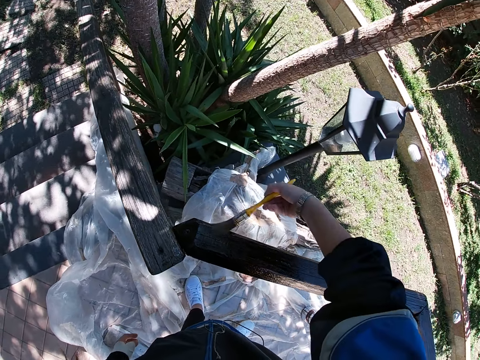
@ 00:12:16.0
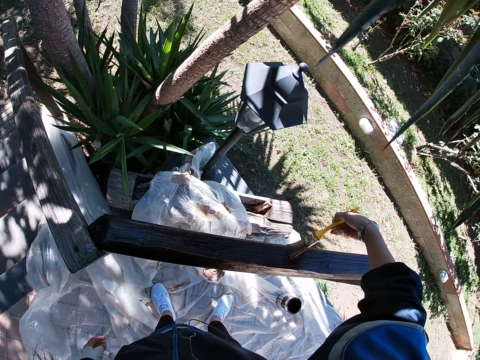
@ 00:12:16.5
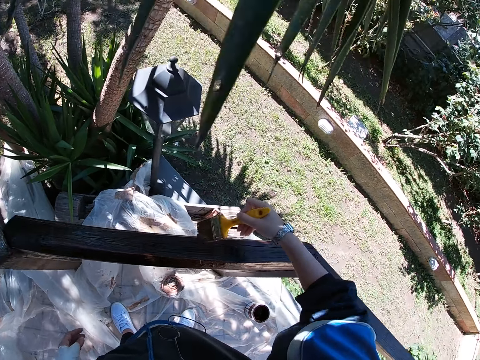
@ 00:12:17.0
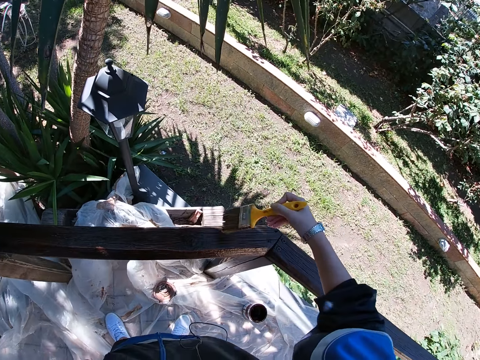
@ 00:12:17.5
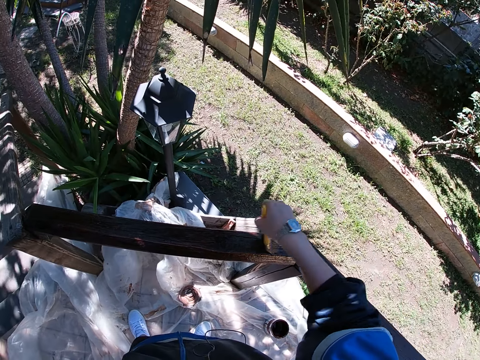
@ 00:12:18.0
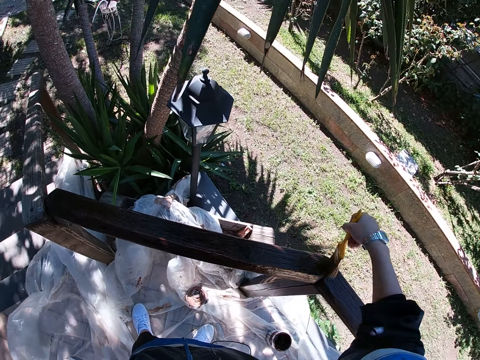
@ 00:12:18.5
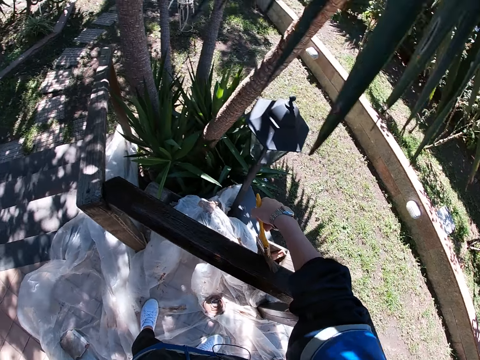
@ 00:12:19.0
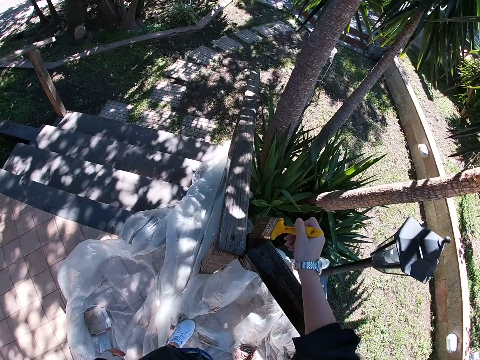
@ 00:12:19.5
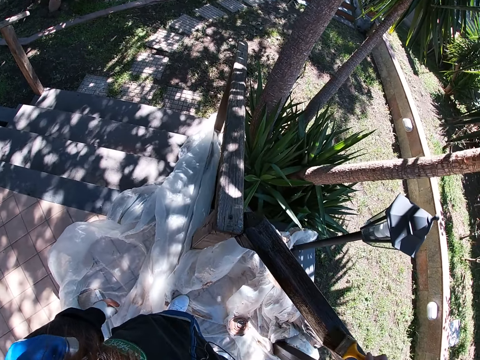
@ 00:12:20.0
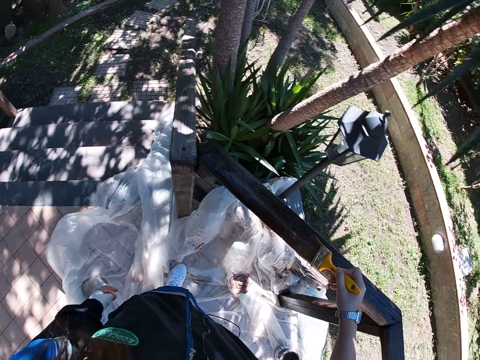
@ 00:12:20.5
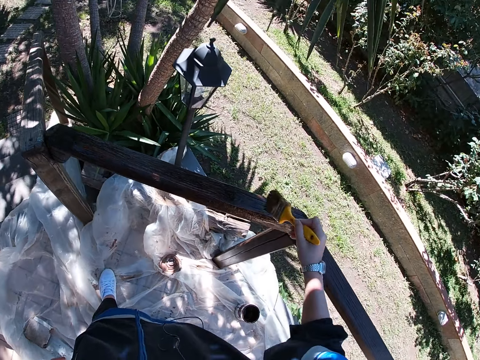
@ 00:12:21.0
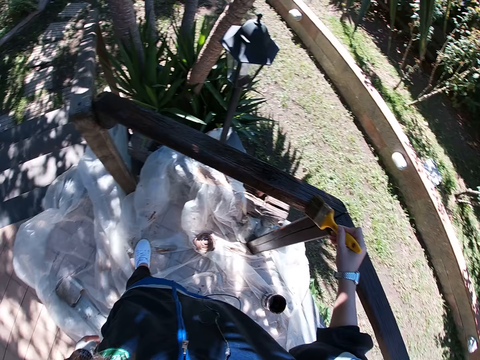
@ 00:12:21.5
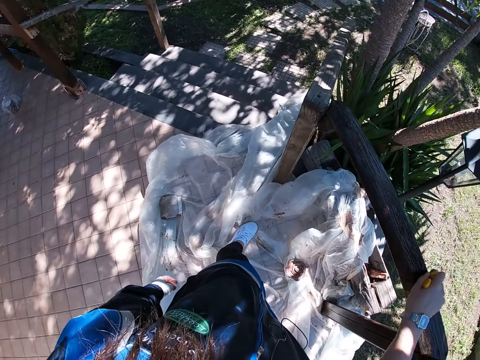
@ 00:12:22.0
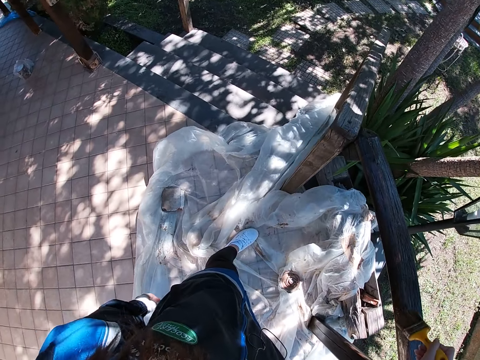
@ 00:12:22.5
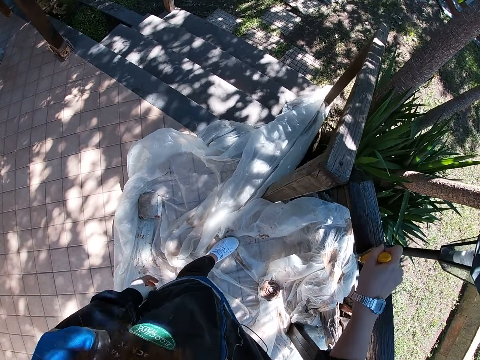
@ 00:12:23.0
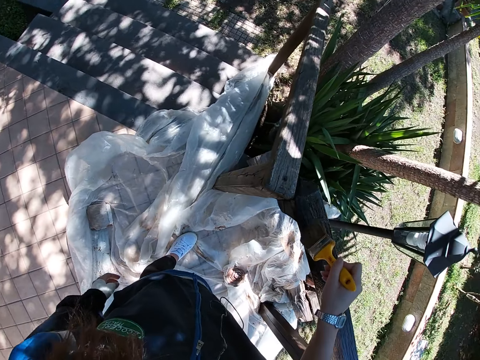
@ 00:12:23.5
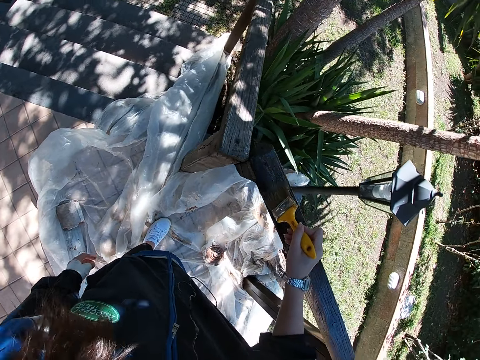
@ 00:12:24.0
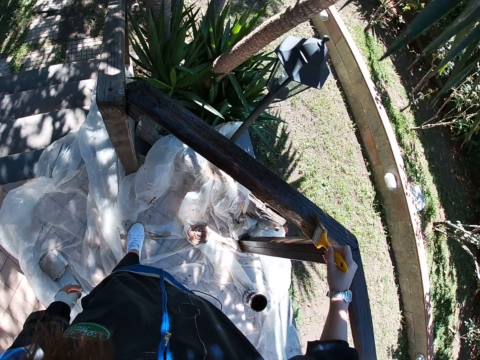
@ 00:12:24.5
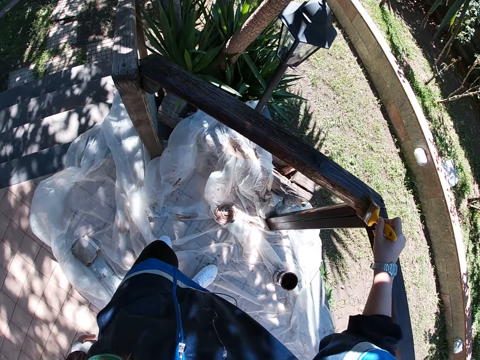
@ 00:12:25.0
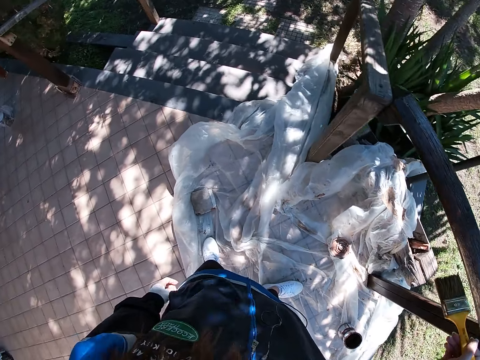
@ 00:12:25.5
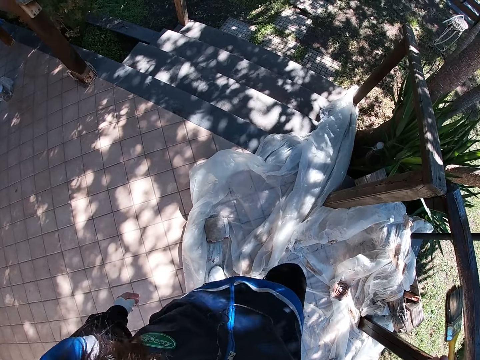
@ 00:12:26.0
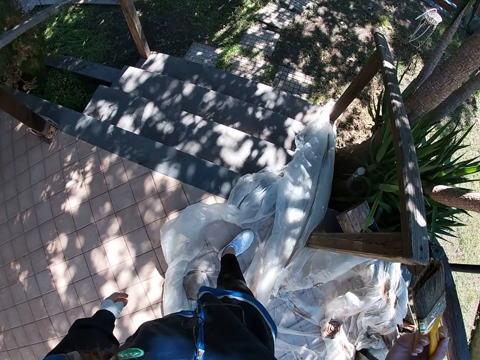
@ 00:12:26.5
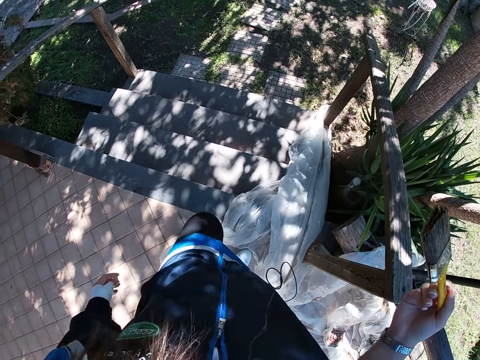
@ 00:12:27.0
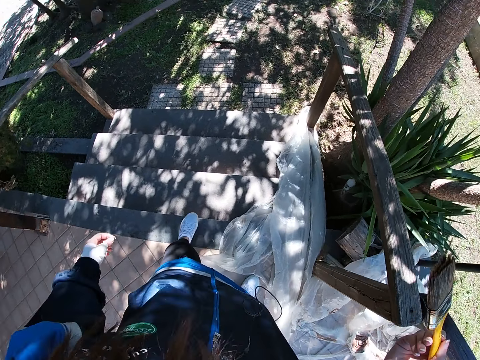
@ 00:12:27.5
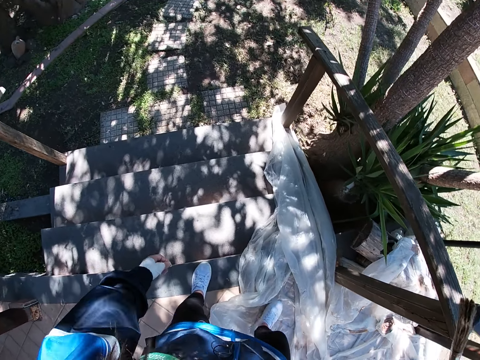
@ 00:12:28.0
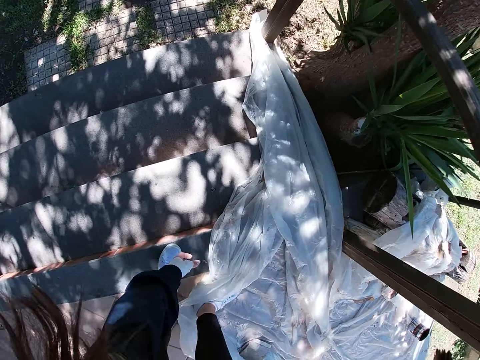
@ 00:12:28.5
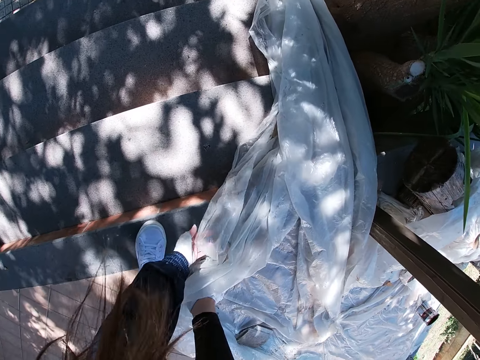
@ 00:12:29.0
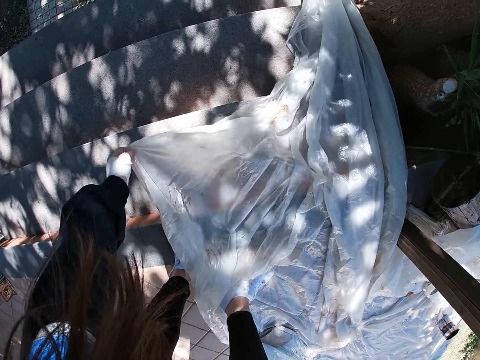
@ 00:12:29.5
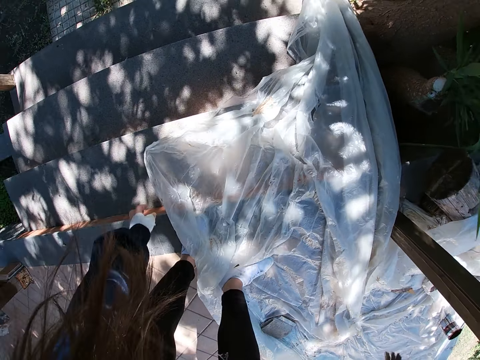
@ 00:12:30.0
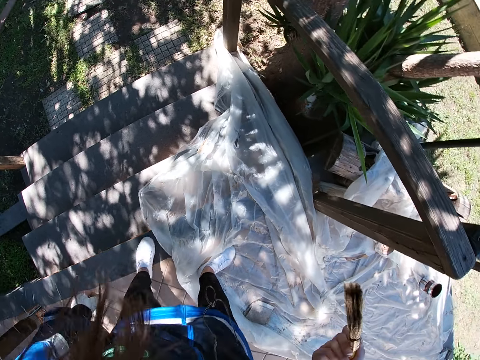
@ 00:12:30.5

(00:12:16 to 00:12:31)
The camera wearer moves to the left. She stops painting the frame of wood and walks towards the stairs. She adjusts the white polythene sheet on the floor with her left hand. She stops walking.

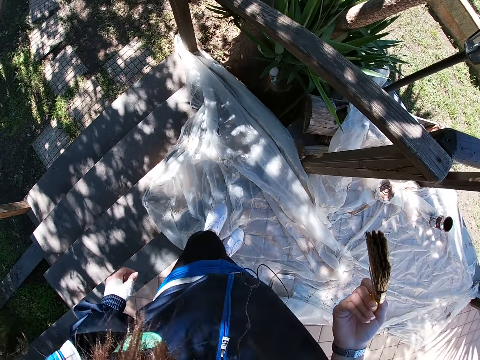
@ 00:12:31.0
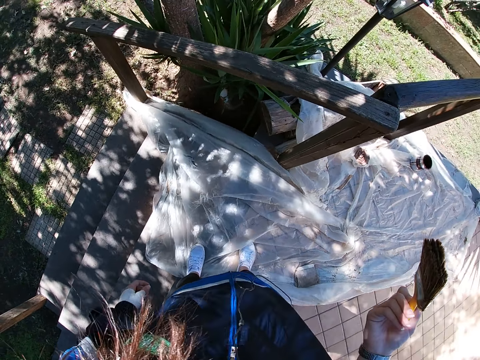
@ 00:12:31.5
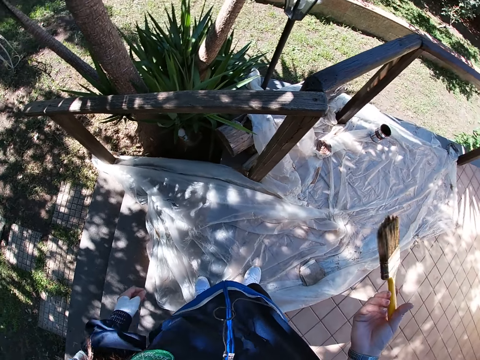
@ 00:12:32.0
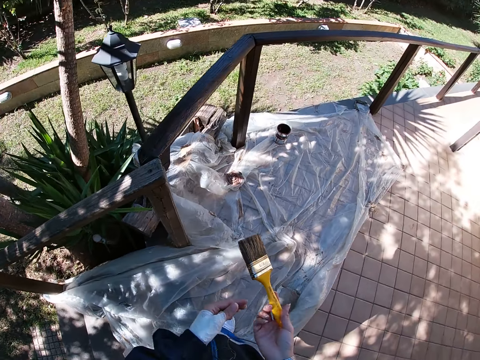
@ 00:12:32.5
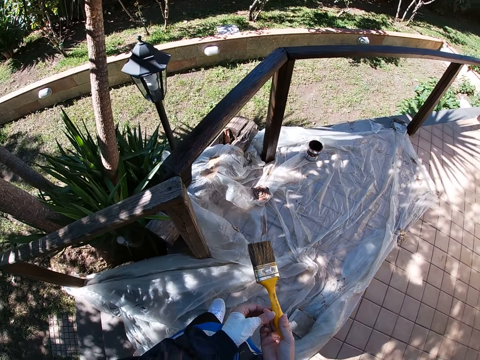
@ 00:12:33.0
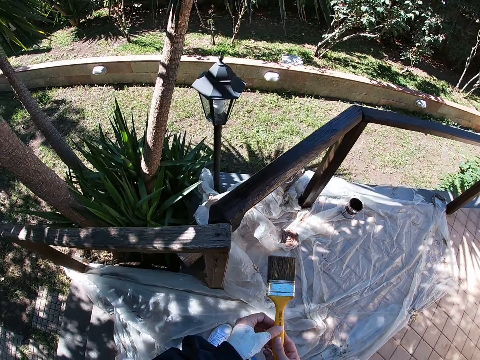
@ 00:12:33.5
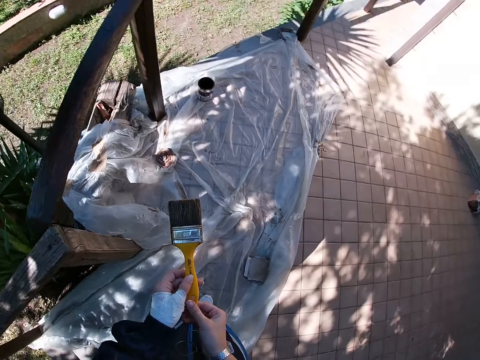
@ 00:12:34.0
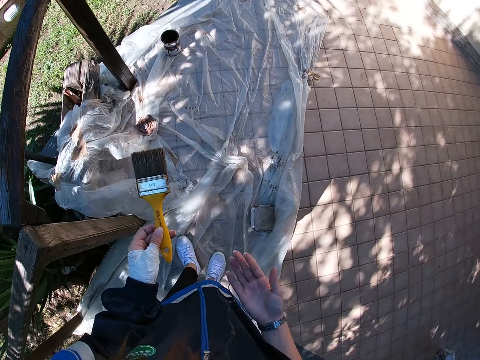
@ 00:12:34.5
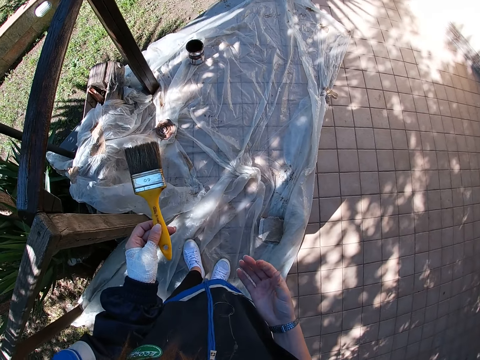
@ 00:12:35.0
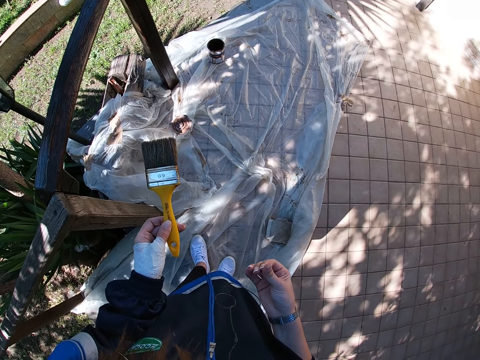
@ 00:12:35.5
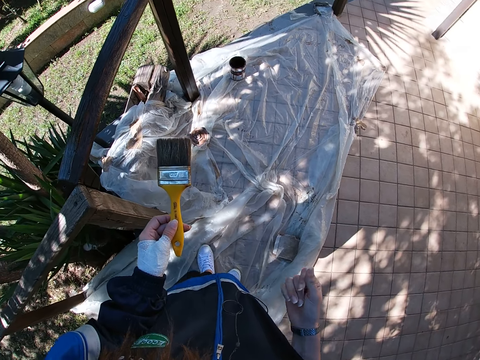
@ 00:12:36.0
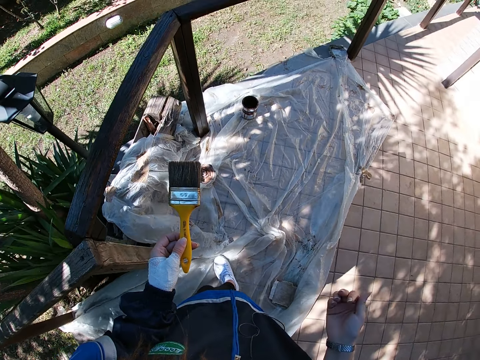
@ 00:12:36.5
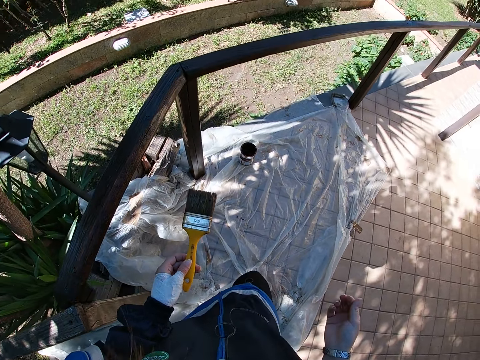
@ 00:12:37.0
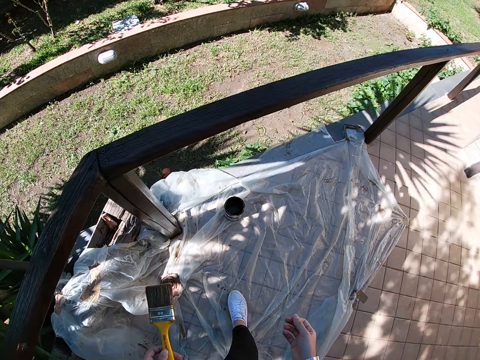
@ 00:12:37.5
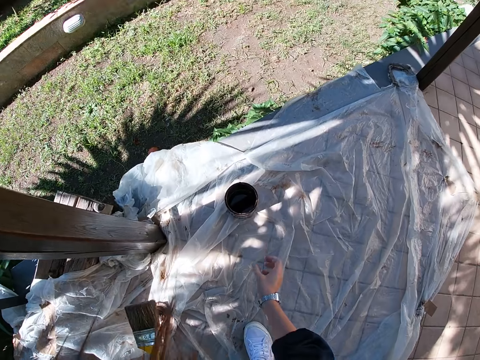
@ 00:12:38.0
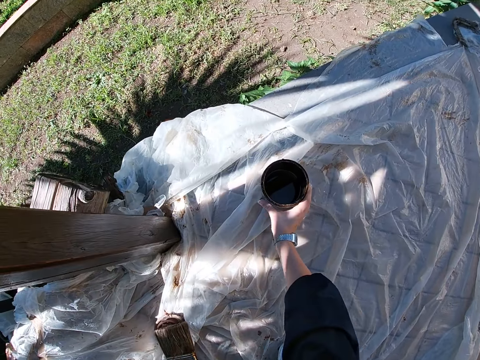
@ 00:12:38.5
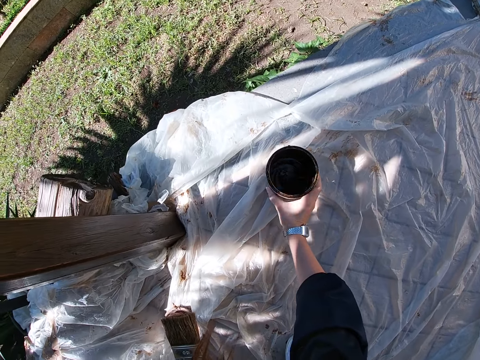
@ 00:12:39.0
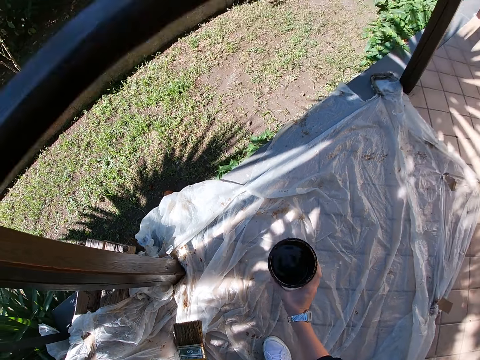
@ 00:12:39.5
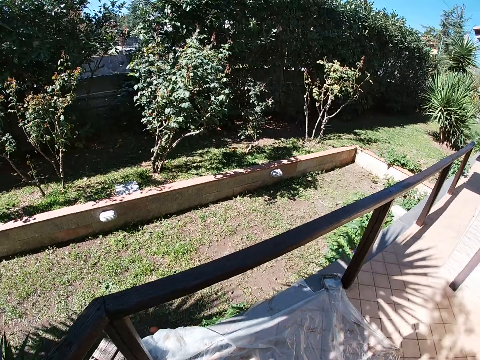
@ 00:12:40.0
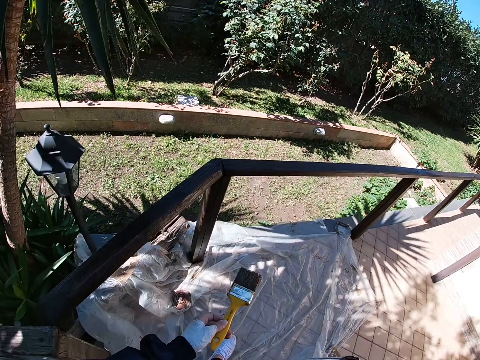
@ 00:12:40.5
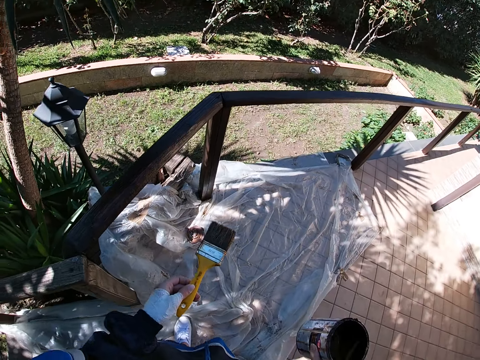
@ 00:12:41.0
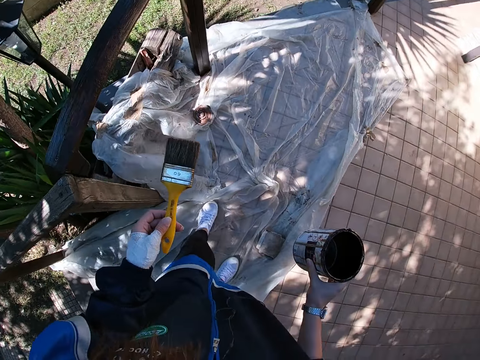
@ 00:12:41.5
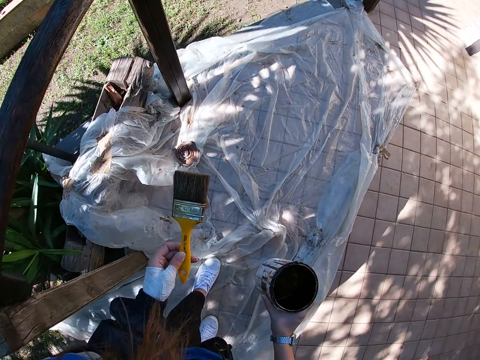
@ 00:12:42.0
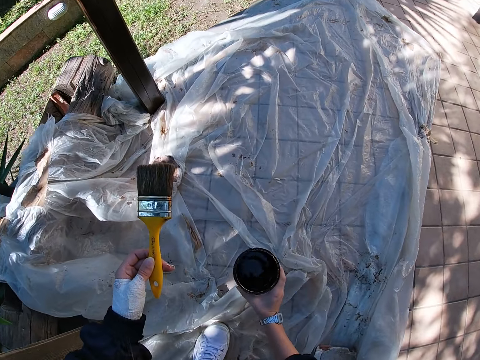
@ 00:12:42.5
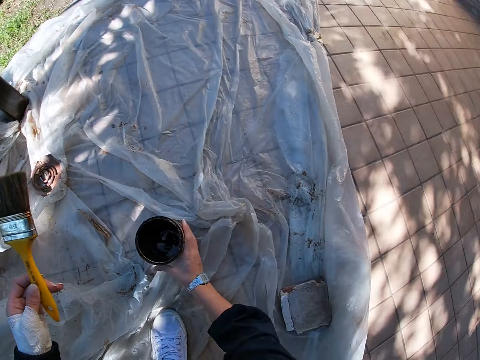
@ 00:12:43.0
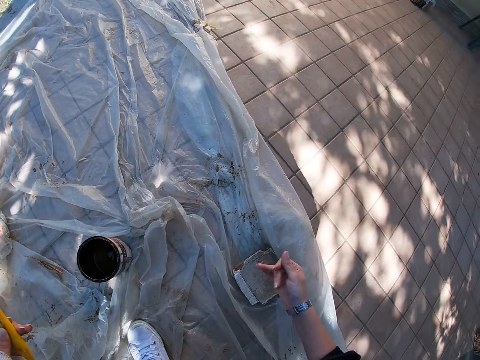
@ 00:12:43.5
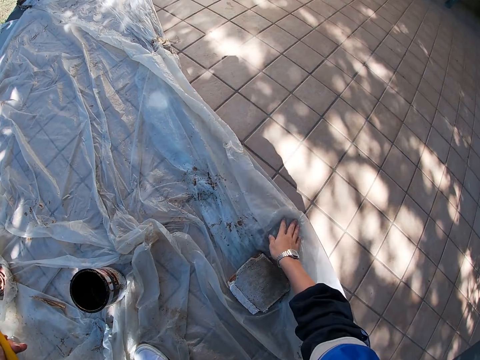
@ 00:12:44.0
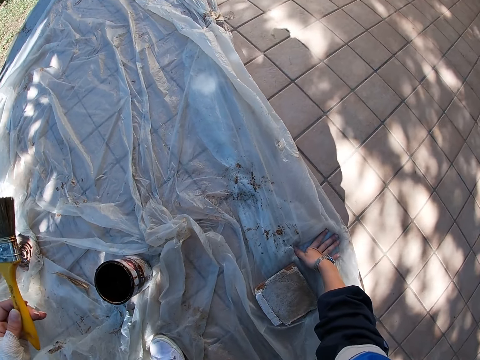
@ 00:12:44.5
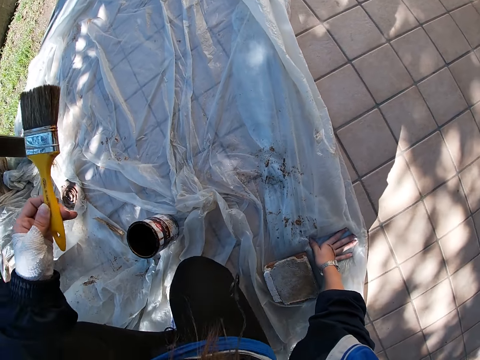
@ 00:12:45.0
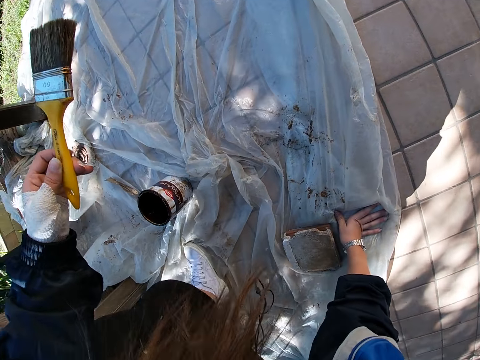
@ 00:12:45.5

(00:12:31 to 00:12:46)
The camera wearer moves to the left. She passes the paint brush to her right hand. She rubs her right fingers together. She walks towards the container filled with paint. She bends. She stops walking. She carries the paint container on the white polythene sheet with her right hand. She picks up the container filled with paint. She stands. She takes steps backward. She bends. She drops the paint container in her right hand on the white polythene sheet. She places her right hand on the white polythene sheet. She sits on the white polythene sheet.
